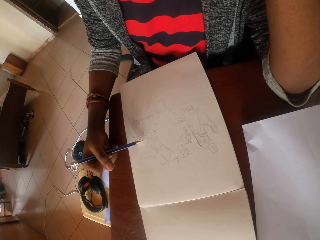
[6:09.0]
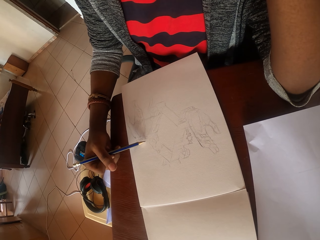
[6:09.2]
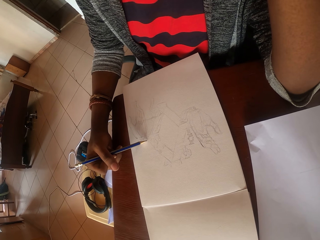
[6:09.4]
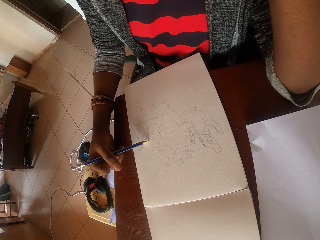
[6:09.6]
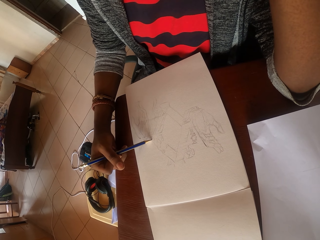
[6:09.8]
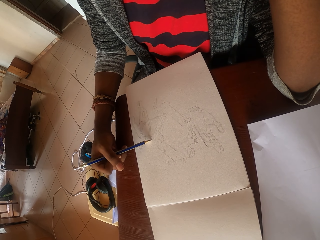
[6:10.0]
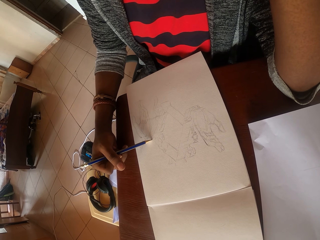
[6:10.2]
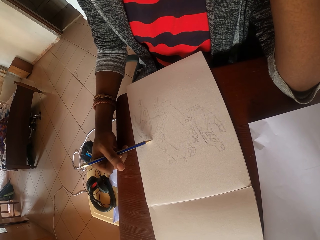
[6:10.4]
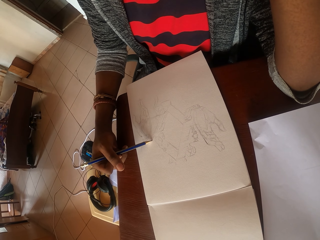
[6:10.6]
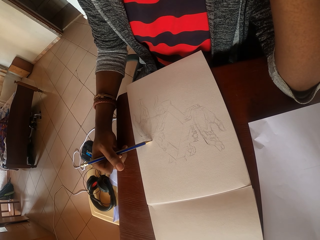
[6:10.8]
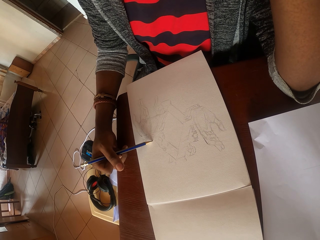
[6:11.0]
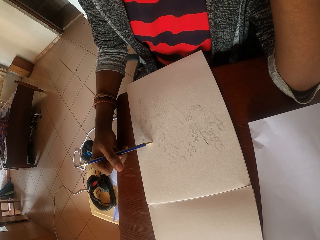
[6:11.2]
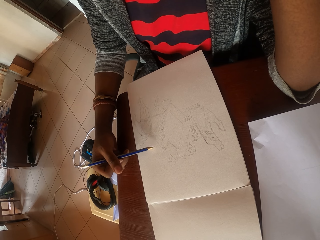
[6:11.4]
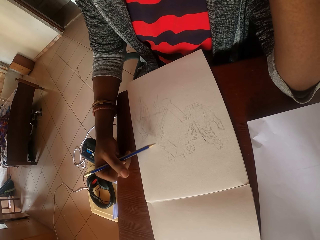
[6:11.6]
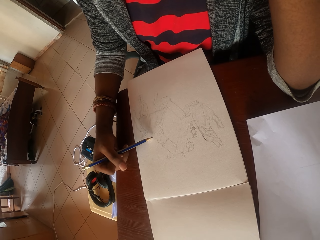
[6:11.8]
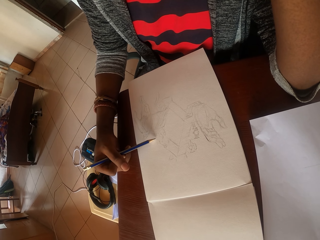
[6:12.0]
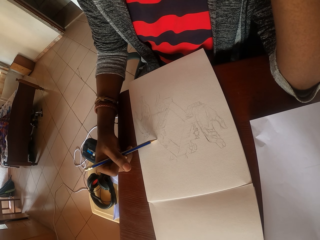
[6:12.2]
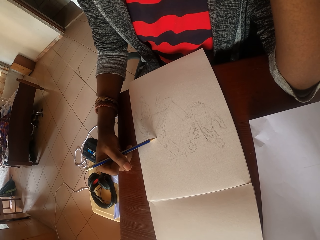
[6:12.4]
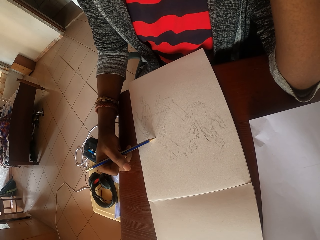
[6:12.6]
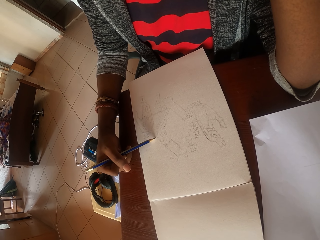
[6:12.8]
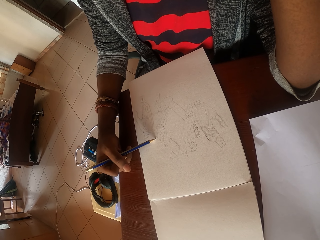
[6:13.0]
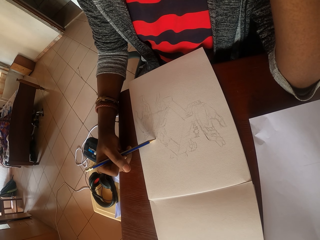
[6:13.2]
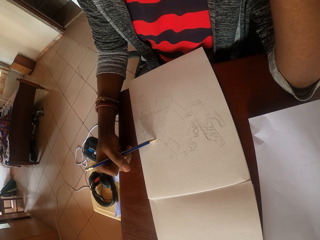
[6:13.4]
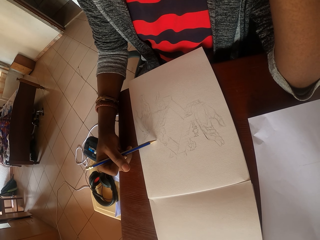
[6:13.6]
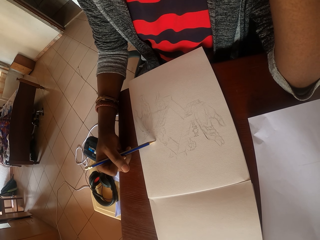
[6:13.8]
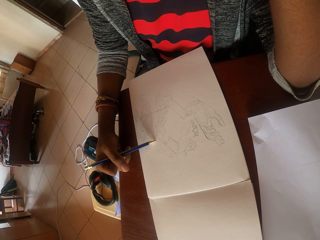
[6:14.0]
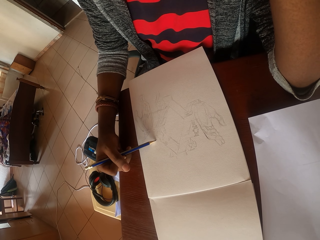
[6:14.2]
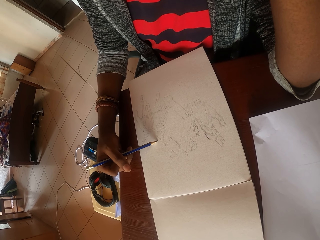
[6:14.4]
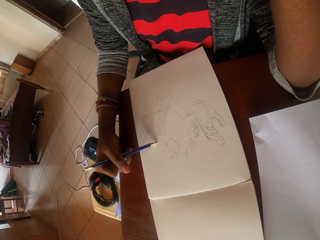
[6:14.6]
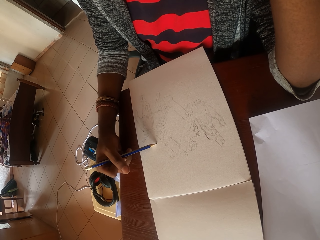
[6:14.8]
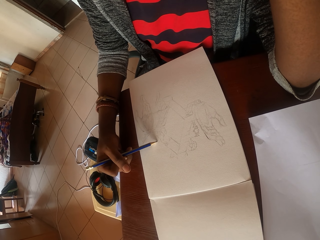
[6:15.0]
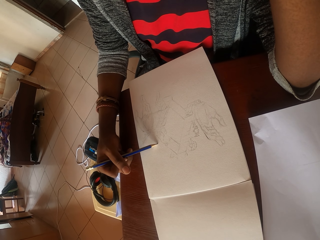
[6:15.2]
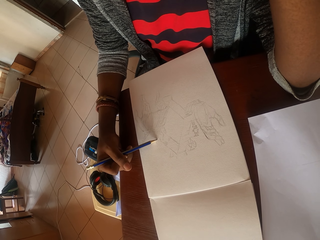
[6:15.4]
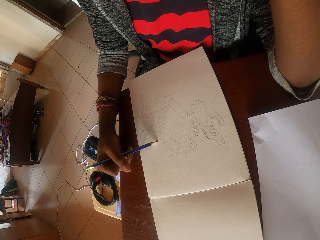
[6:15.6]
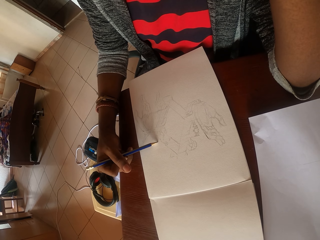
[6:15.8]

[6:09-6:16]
The camera wearer draws on a paper with a pencil in a book.

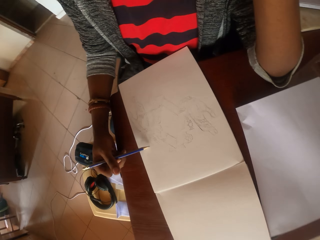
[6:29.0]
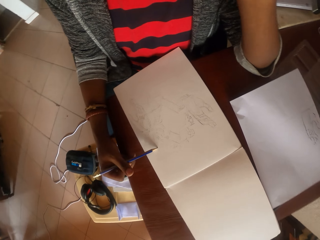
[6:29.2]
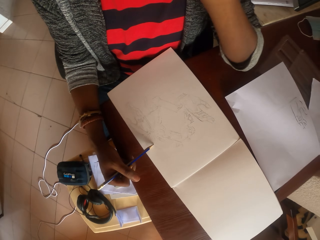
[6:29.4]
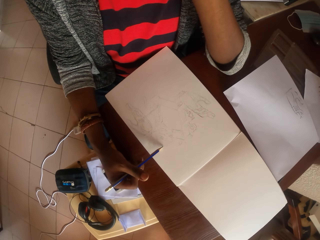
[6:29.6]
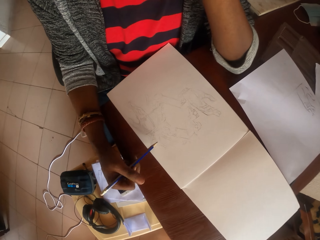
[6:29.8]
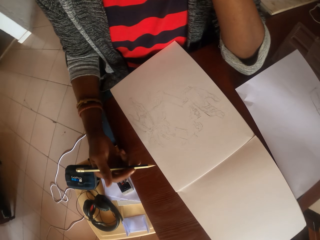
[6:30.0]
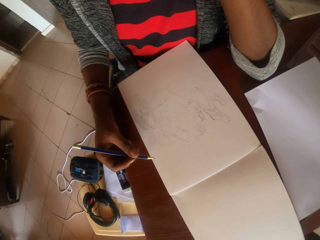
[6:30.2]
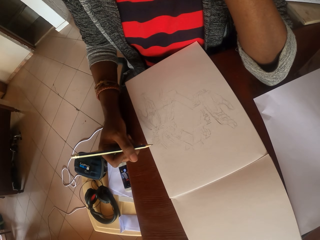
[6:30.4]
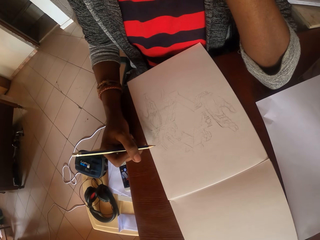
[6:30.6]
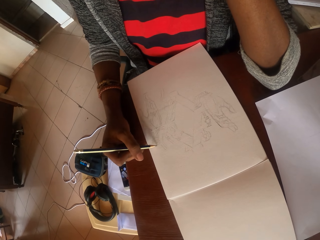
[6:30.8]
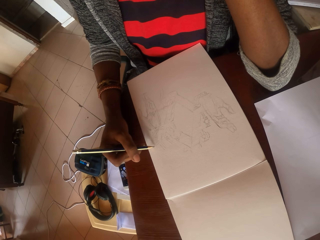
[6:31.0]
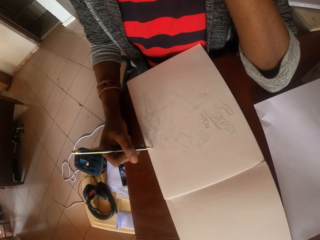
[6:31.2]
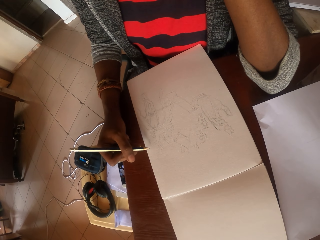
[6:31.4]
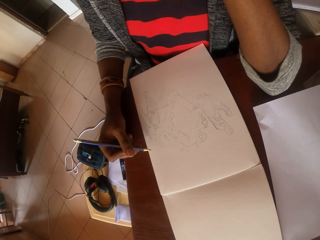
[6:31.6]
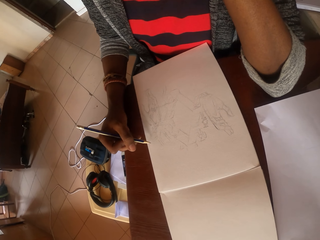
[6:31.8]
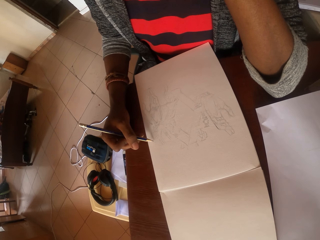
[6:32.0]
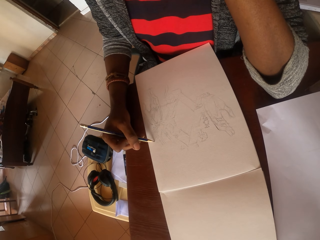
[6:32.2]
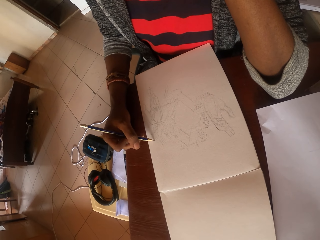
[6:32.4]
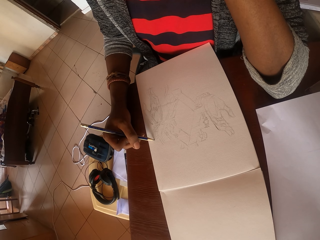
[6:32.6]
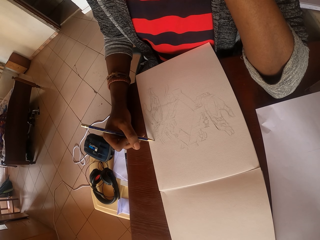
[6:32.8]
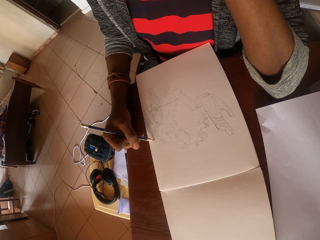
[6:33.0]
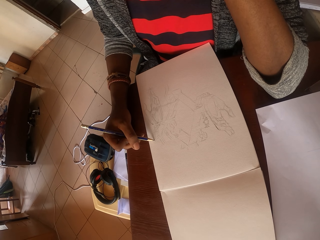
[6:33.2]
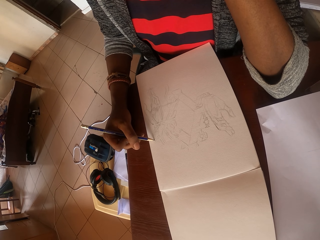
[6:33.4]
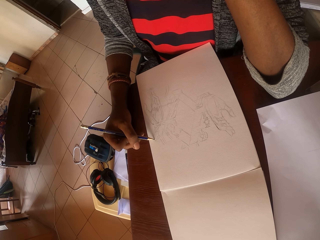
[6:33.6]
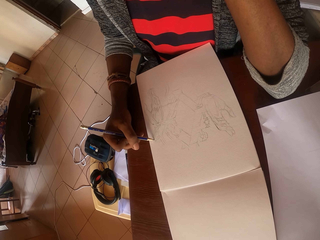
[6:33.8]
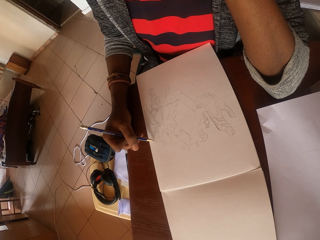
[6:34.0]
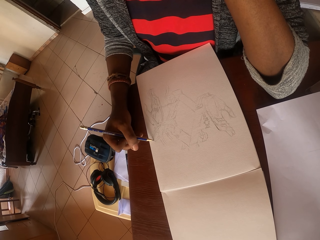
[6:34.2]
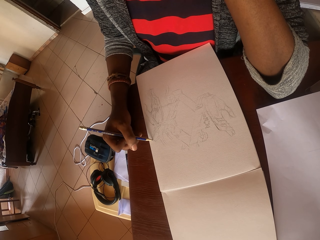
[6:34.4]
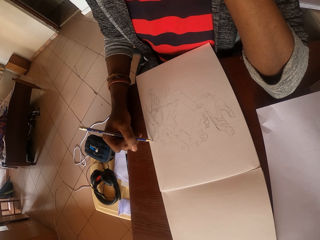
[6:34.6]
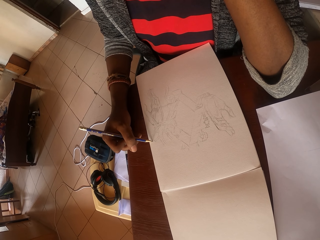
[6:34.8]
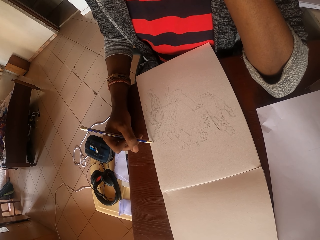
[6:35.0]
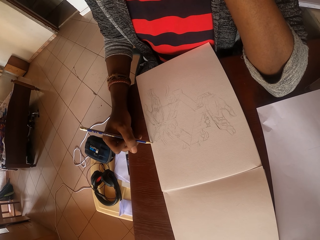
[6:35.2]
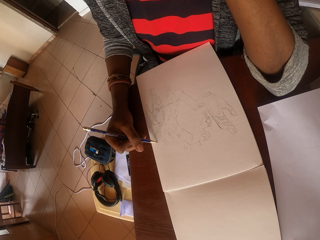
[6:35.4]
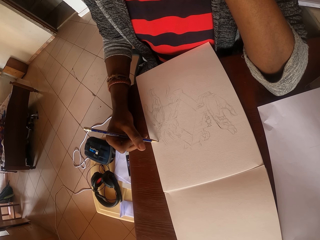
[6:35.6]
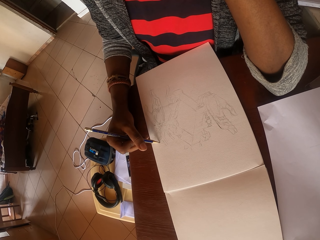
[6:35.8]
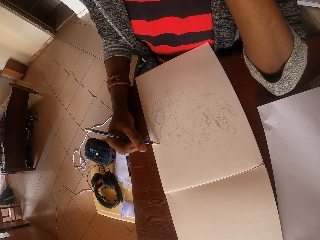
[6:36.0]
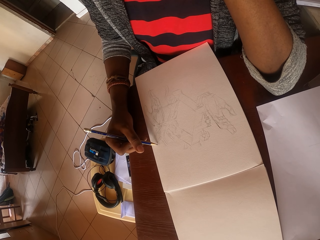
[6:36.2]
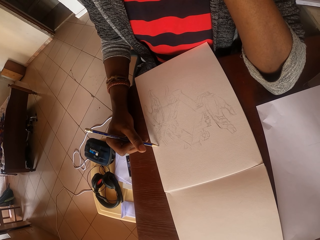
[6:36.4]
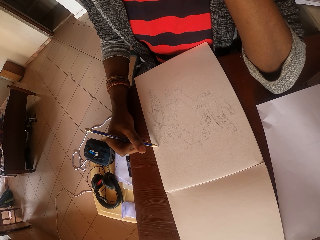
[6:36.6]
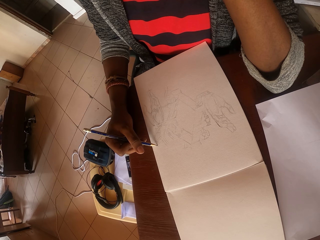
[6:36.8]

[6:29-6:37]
The camera wearer stares at a drawing. They draw on a paper with a pencil.

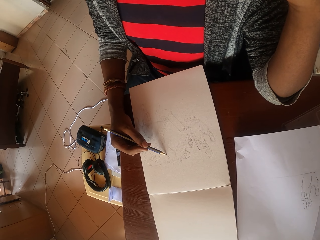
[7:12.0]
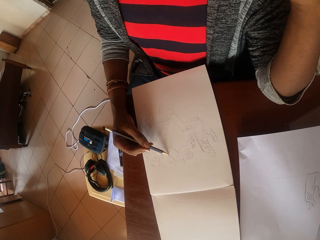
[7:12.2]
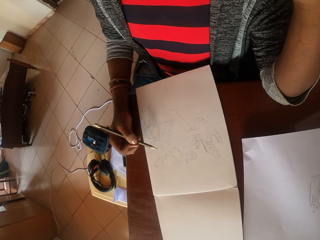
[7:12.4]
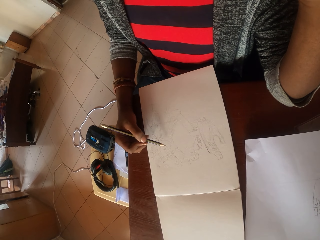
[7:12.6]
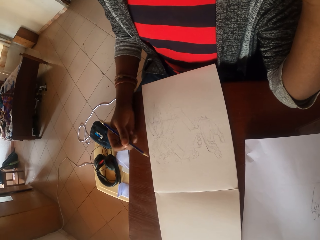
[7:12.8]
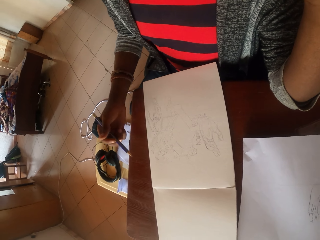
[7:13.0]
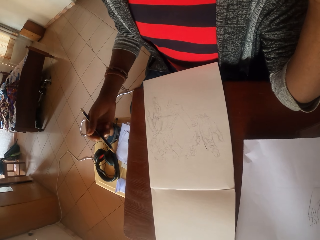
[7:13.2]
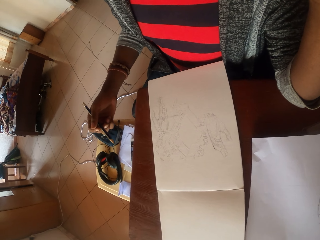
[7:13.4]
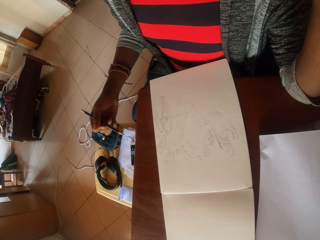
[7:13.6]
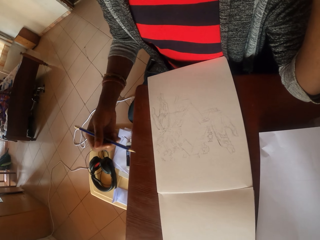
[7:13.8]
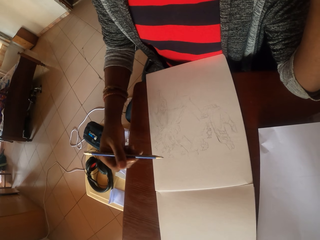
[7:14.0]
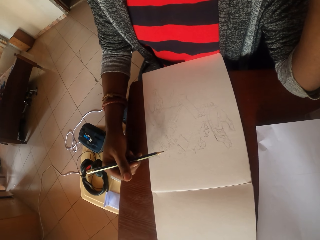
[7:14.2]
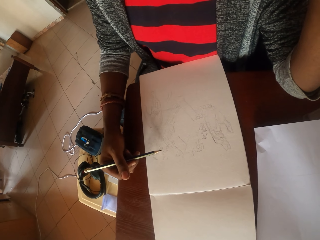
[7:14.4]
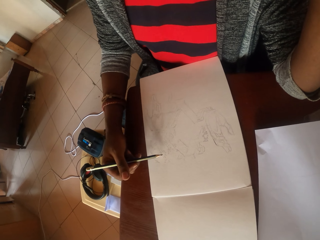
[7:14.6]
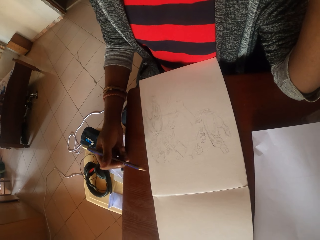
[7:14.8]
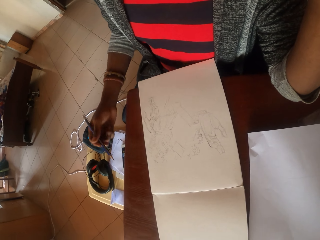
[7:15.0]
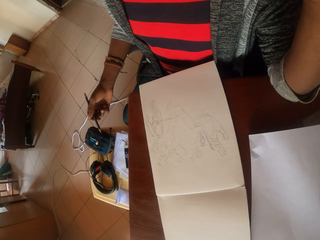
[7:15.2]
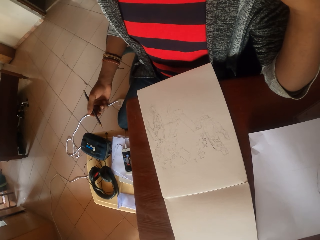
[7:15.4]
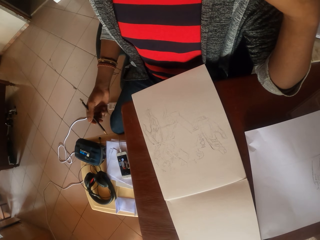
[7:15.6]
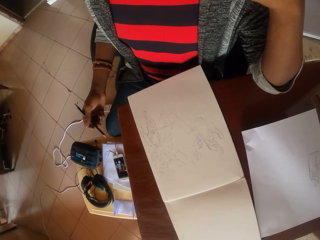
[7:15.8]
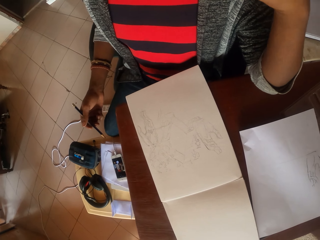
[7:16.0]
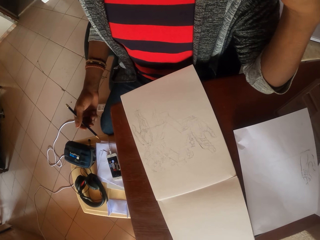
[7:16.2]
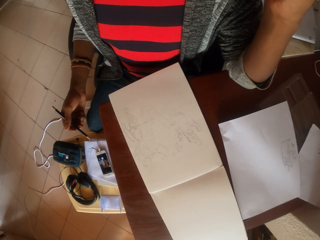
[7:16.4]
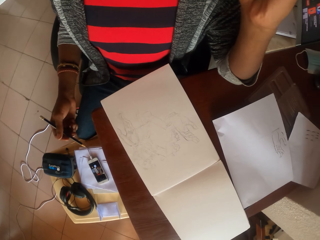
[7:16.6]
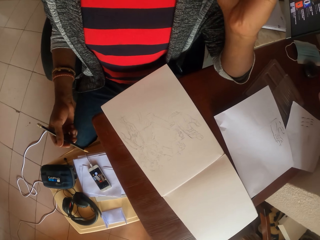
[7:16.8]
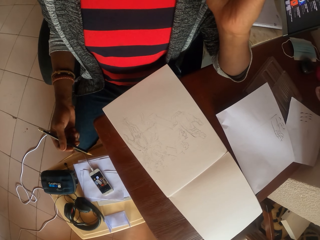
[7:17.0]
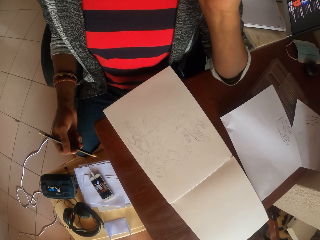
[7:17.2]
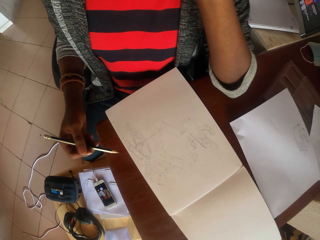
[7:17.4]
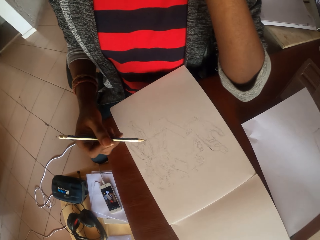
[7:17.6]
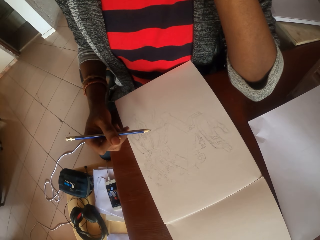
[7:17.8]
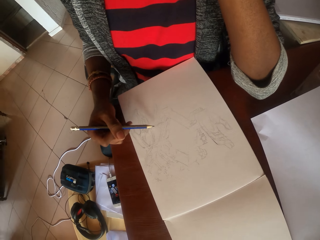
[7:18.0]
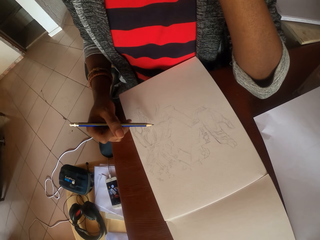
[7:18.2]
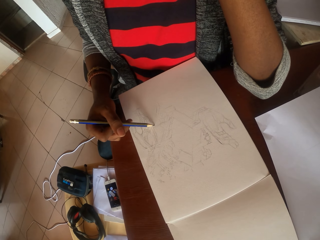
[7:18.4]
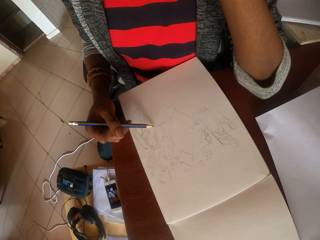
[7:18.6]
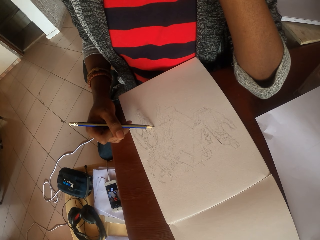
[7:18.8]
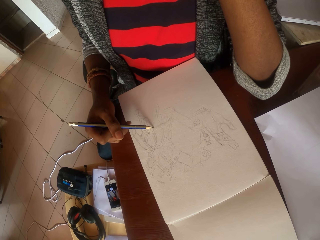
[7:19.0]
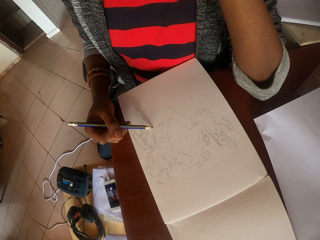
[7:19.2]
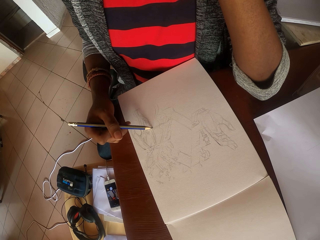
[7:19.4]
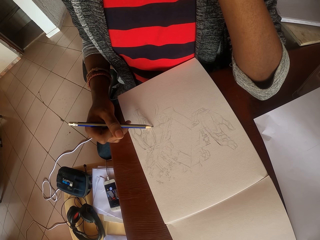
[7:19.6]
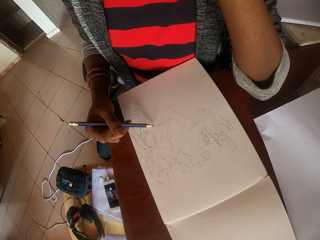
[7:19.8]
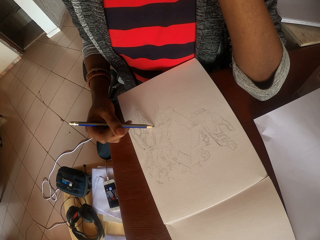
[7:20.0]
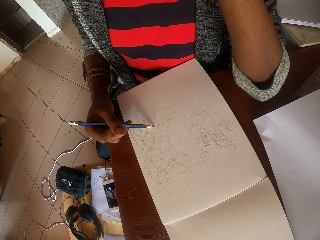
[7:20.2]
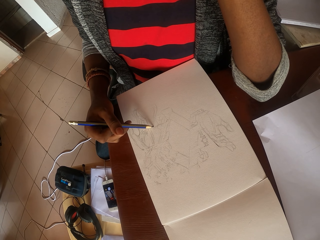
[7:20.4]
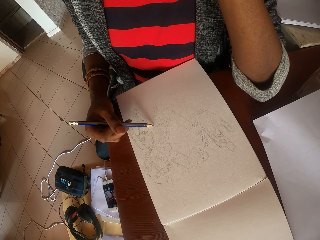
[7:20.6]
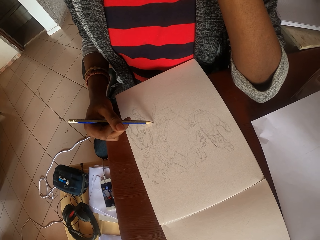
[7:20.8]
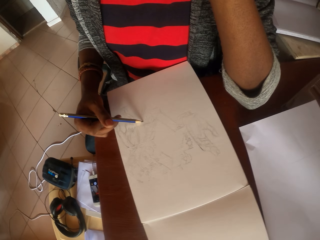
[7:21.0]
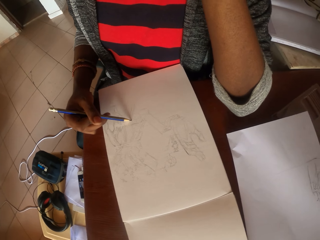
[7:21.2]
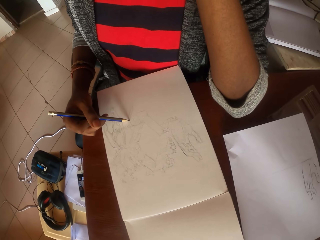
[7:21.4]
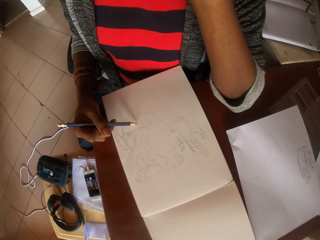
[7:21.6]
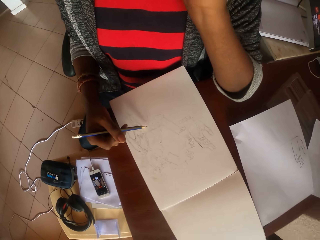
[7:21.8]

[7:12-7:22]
The camera wearer stares at a drawing. They draw on a paper with a pencil.
